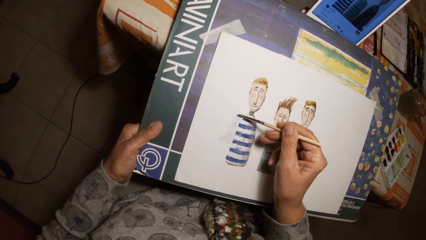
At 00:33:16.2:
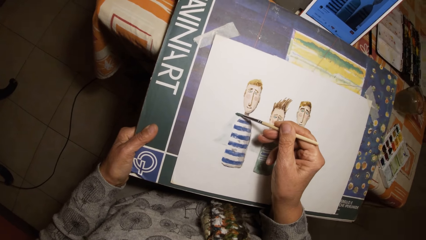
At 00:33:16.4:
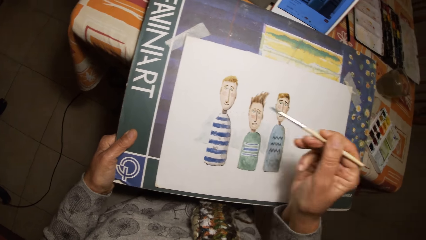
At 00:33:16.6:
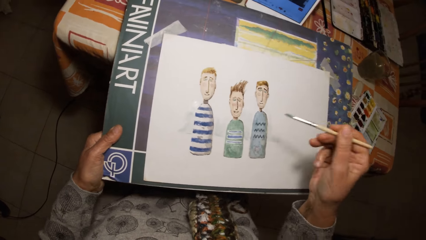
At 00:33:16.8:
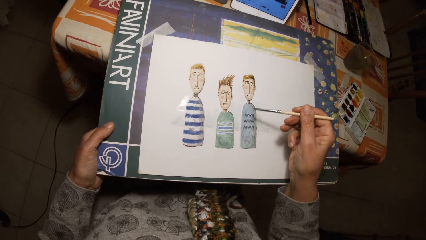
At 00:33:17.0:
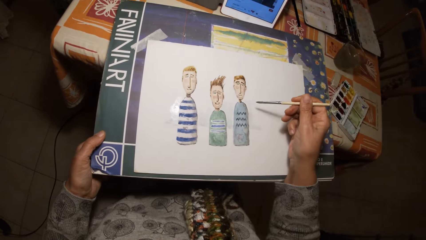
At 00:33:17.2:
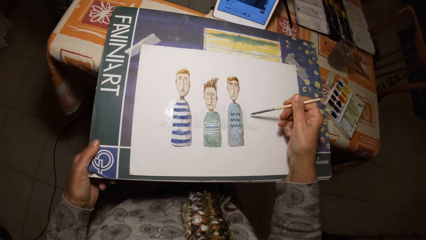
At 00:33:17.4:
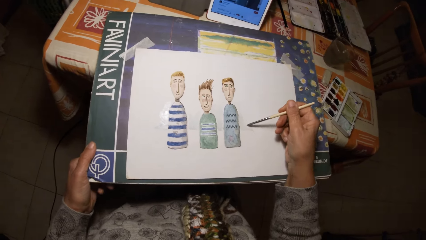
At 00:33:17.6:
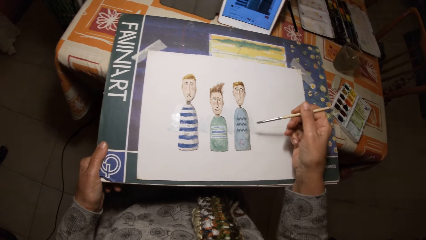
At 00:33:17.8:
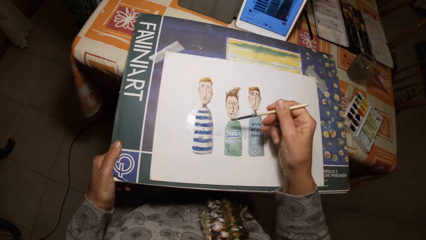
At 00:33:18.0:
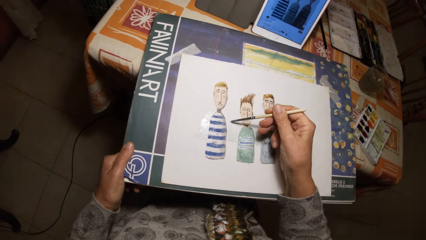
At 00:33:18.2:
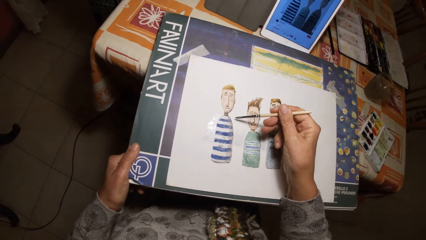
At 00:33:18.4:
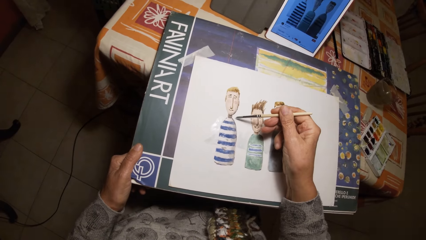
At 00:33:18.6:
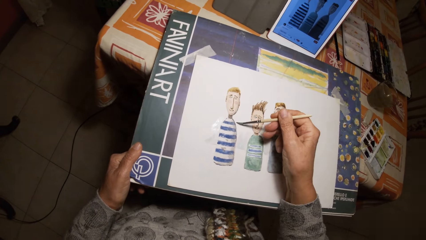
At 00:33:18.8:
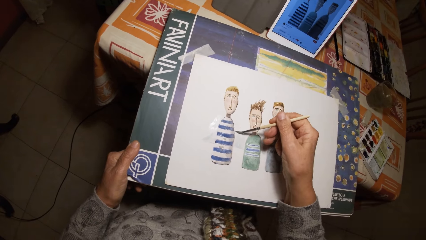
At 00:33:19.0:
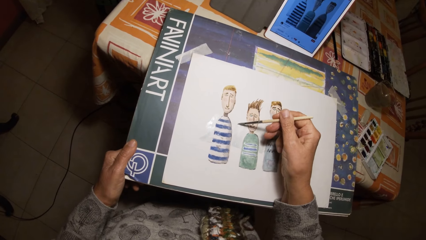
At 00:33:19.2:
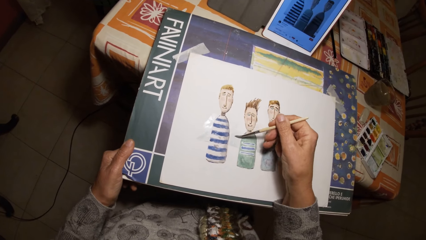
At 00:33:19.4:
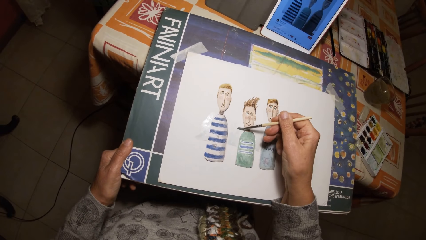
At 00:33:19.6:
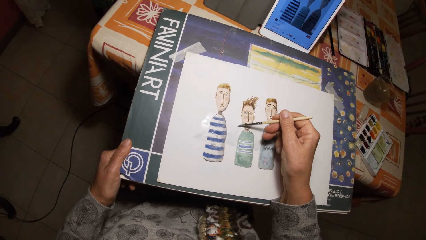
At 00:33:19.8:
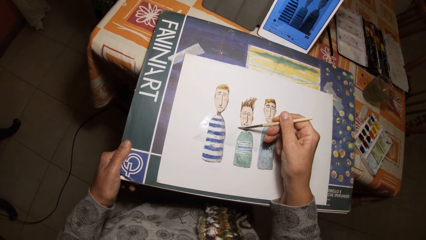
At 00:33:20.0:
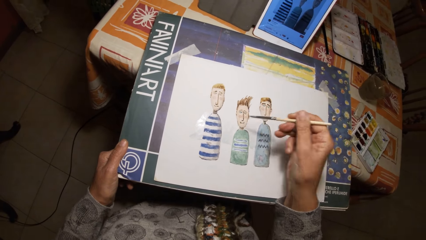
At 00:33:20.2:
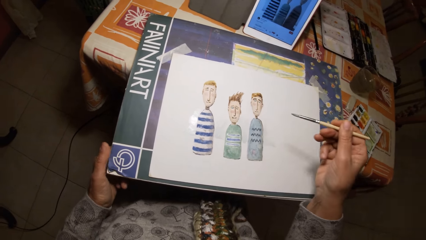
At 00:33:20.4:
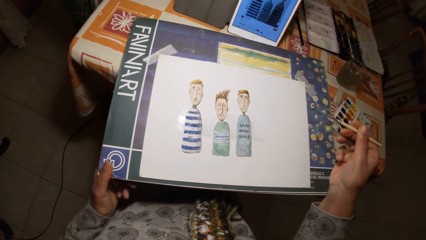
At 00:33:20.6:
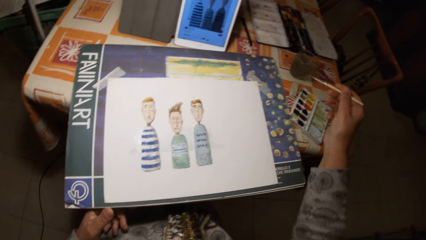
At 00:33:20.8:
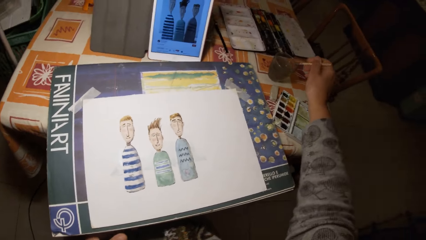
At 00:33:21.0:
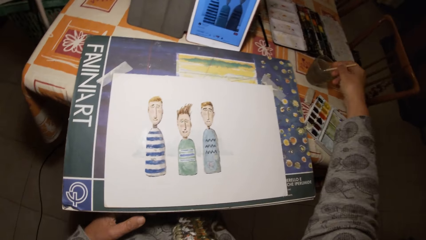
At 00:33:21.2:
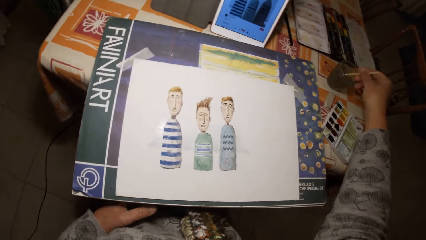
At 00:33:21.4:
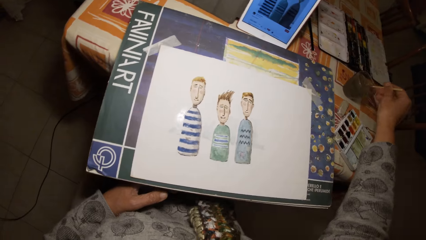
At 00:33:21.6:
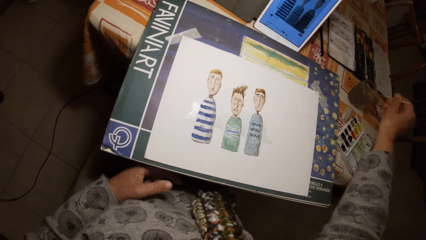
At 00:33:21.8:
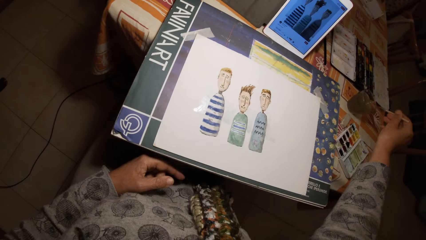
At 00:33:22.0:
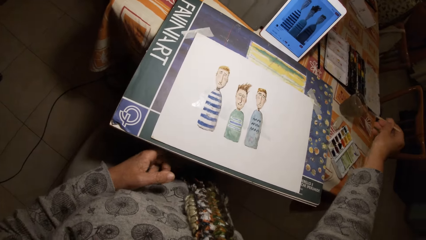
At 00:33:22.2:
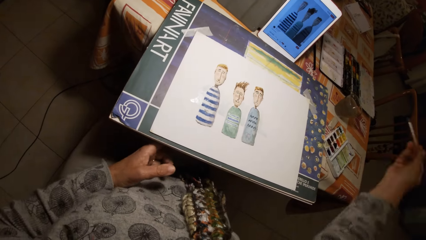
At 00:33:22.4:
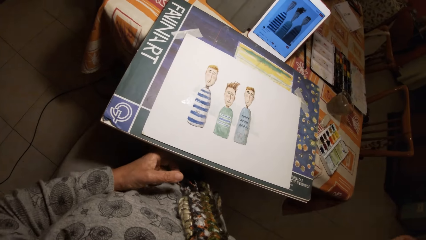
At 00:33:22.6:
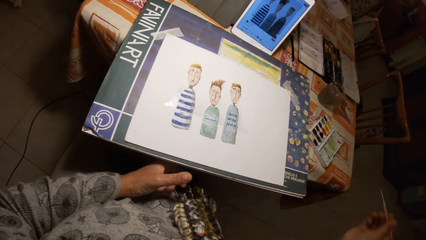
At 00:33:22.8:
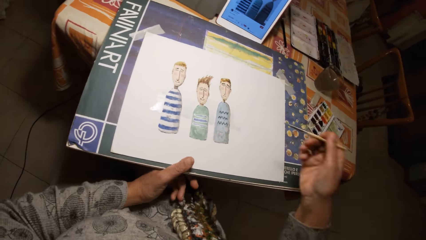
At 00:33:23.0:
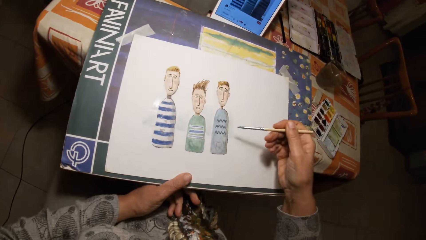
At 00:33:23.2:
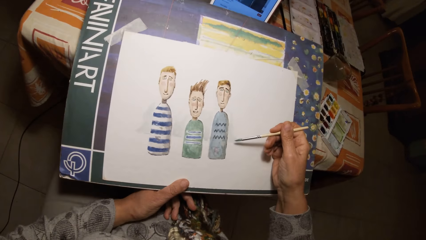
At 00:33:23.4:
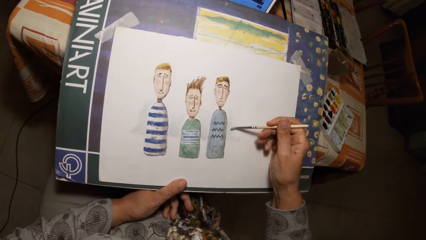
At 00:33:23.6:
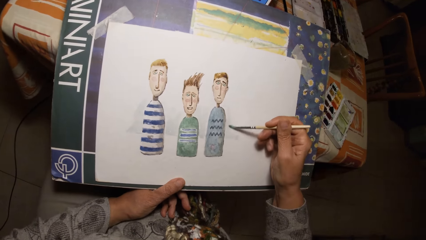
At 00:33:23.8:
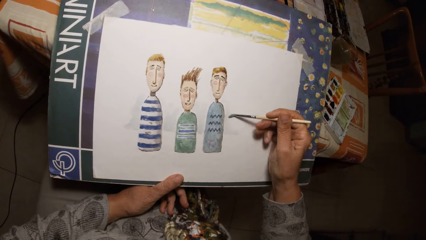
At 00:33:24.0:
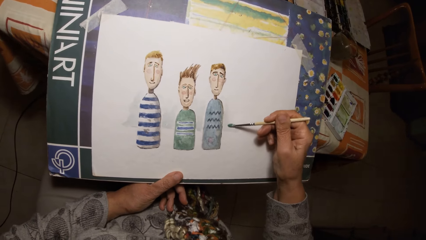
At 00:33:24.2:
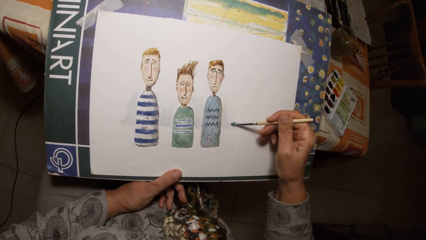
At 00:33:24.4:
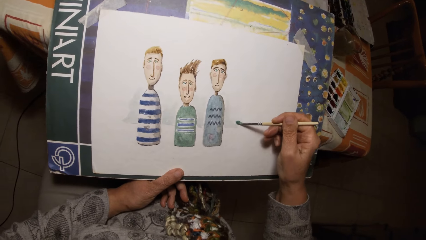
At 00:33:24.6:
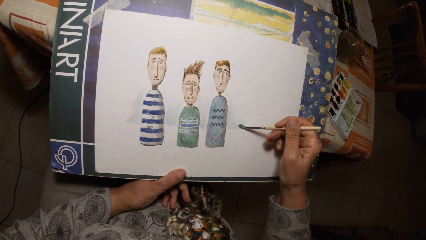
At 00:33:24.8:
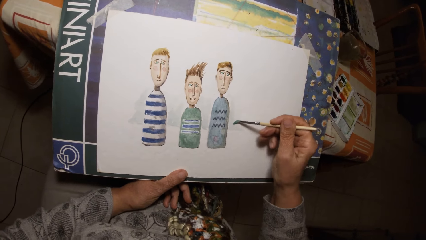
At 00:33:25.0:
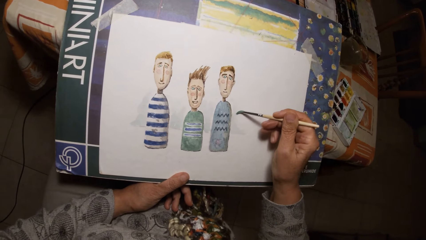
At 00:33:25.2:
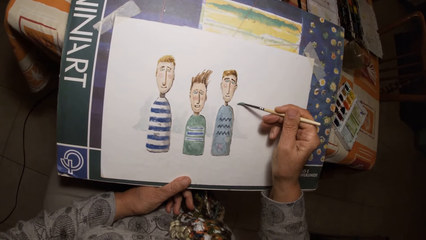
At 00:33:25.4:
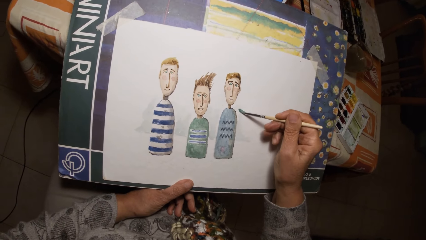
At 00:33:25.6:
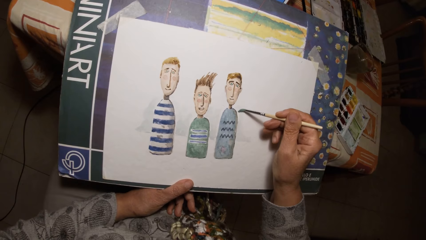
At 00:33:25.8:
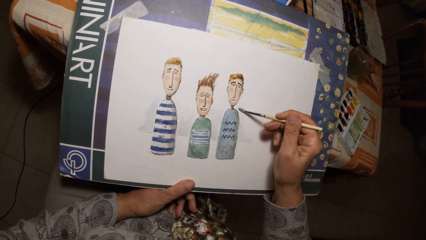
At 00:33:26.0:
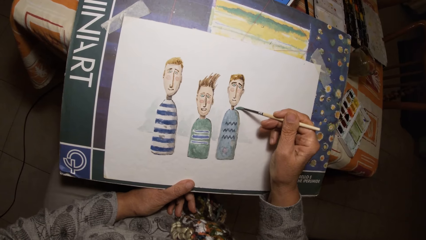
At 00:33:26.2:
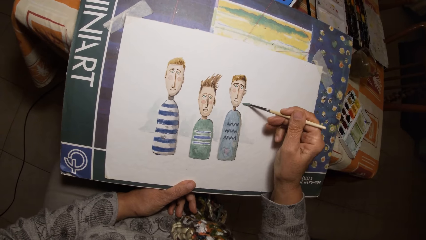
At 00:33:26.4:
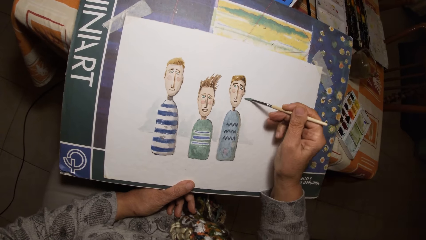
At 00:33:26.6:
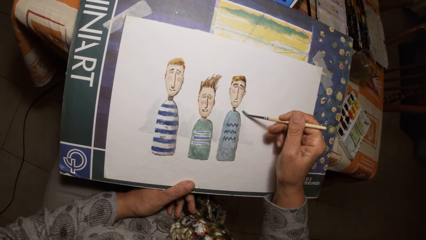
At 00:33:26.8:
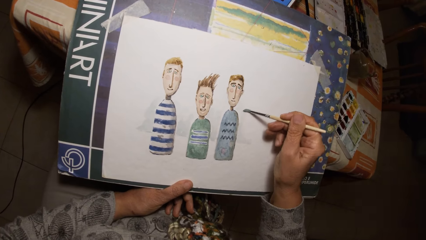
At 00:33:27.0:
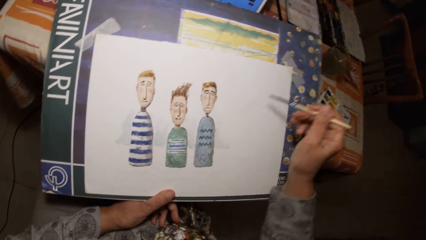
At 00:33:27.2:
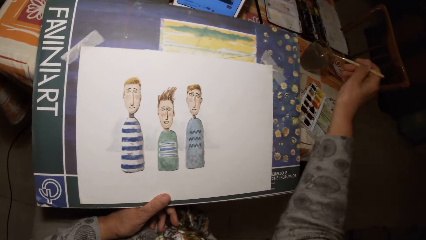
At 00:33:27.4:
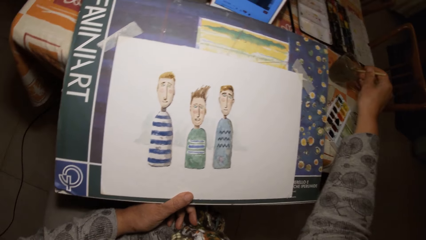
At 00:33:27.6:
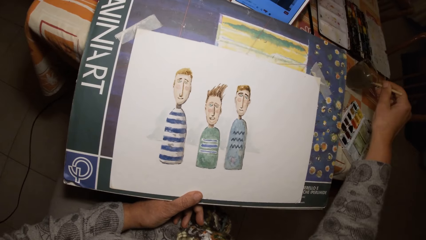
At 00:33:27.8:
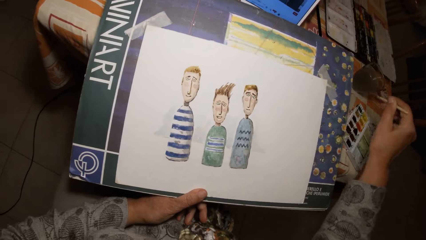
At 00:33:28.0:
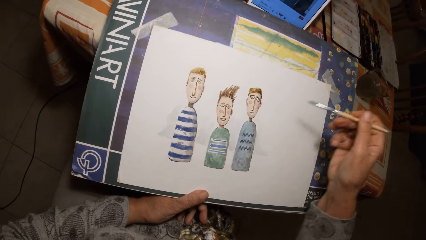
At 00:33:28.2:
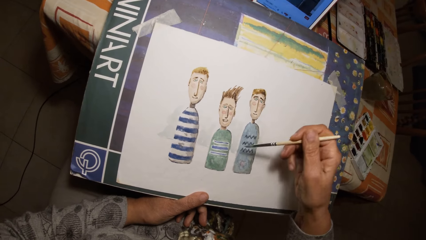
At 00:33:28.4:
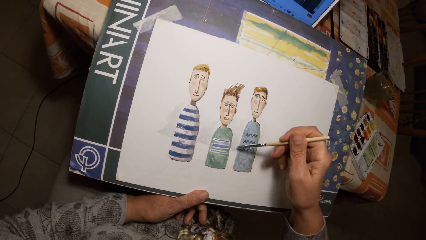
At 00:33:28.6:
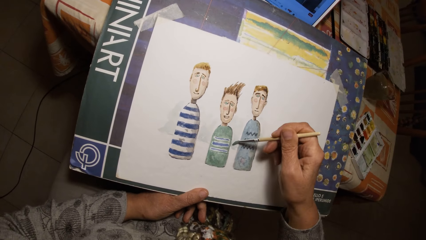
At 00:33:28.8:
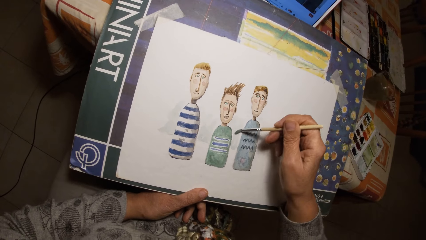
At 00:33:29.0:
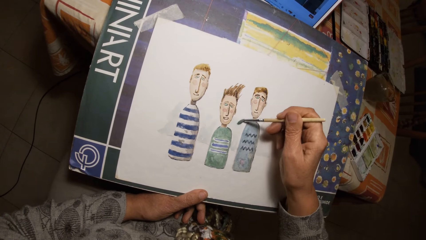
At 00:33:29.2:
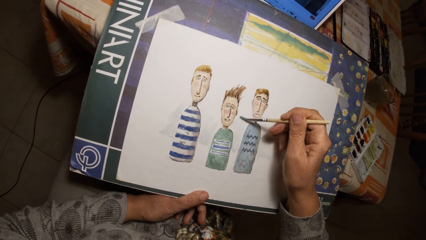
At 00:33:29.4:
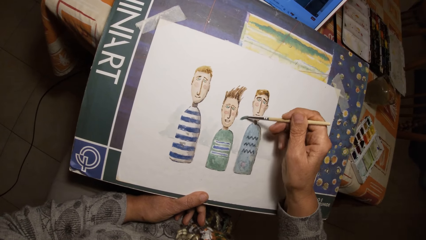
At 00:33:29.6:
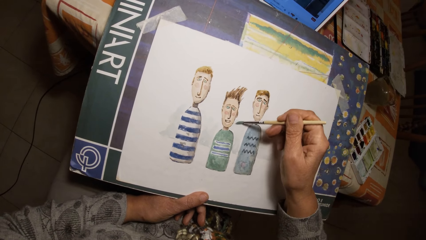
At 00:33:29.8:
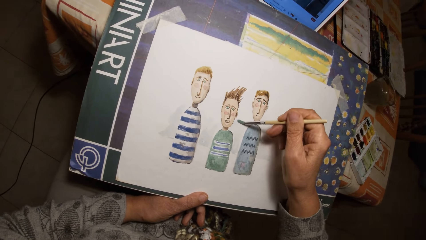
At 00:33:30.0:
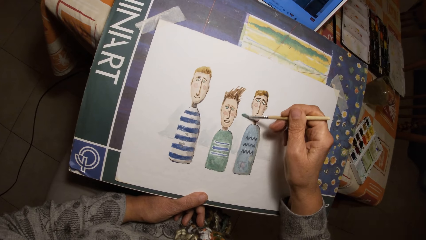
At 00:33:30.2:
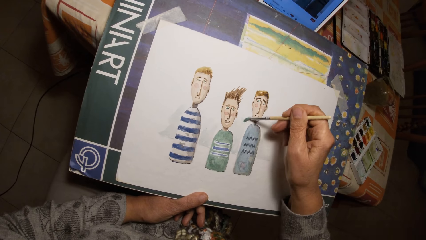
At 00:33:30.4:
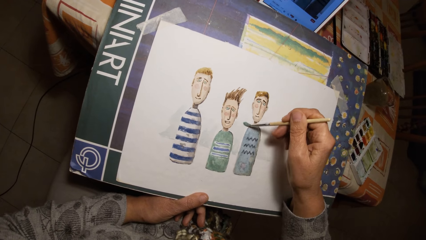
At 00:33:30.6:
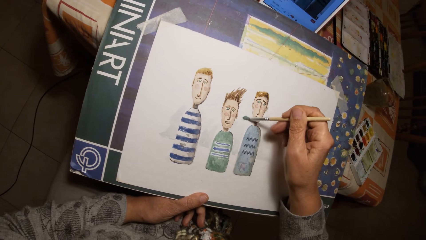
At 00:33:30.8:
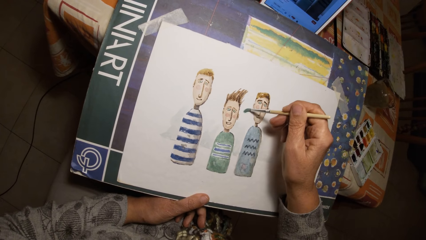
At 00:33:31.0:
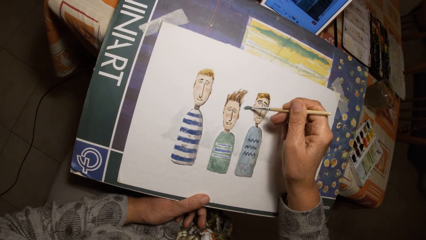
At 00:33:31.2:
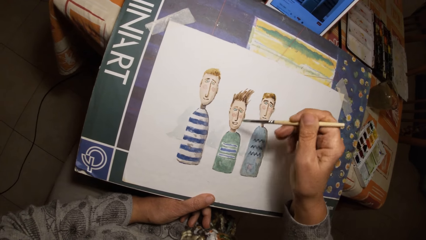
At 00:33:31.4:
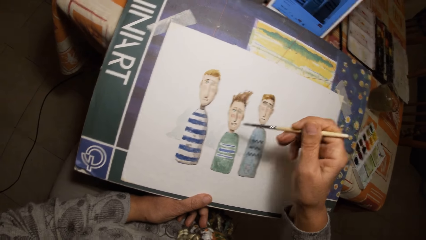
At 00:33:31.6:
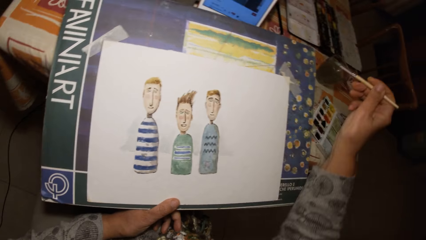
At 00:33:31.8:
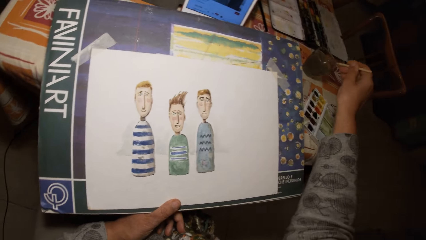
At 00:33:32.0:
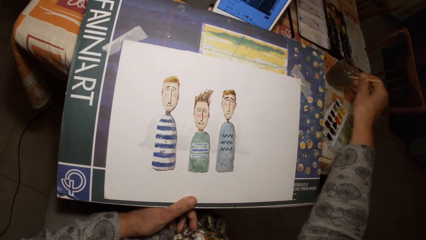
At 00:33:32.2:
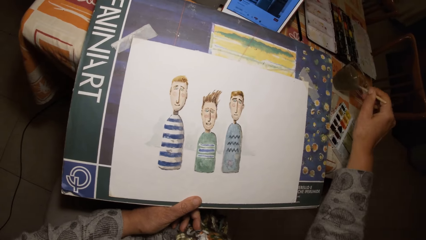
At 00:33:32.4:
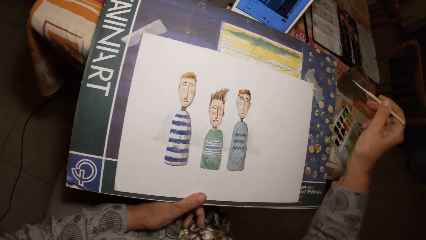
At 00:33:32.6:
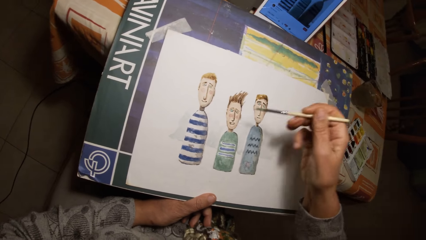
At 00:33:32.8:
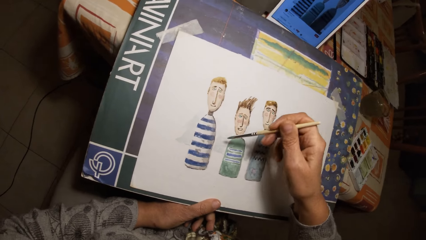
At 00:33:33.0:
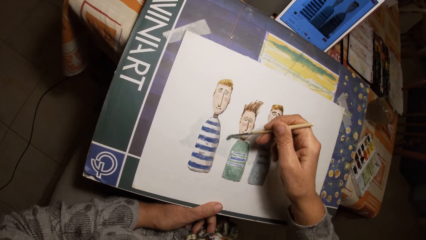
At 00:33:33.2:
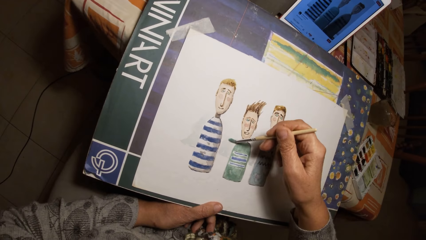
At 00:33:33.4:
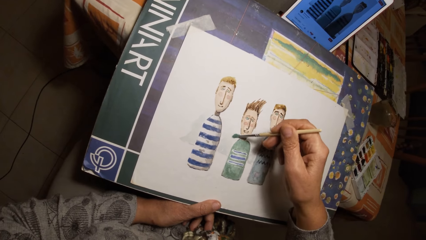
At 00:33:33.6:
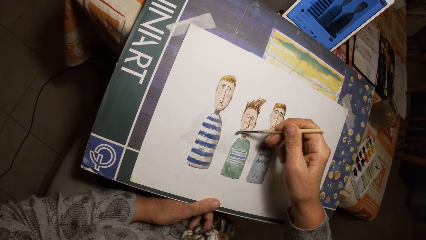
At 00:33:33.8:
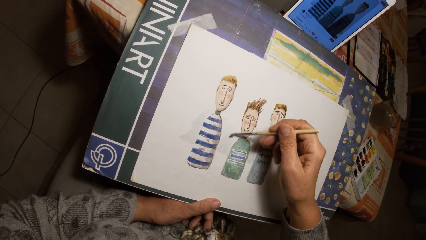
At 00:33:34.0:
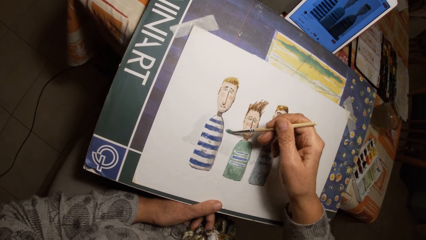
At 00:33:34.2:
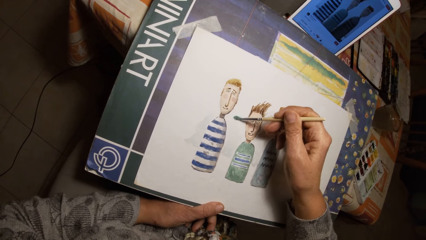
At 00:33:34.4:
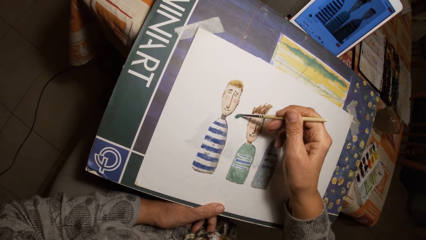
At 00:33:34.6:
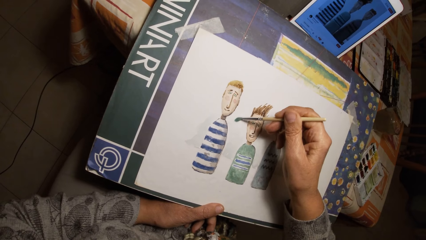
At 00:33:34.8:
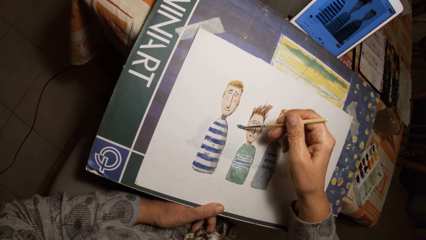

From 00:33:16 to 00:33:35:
The camera wearer dips the paint brush or pen brush in his right hand in the cup of water or liquid on a table. He stirs the liquid with the pen brush. He draws on the paper with the paint brush in his right hand. He dips the paint brush in his right hand in the cup of water on the table. He draws on the paper with the paint brush in his right hand. He dips the paint brush in his right hand in the cup of water on the table. He draws on the paper with the paint brush in his right hand.
